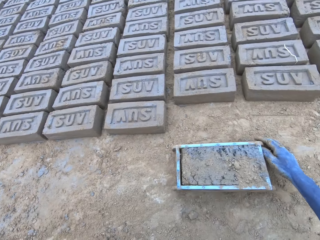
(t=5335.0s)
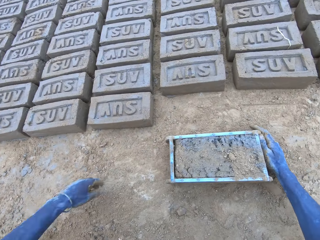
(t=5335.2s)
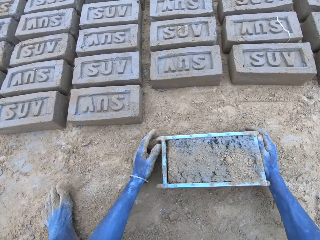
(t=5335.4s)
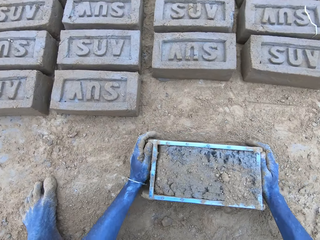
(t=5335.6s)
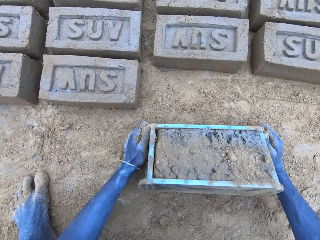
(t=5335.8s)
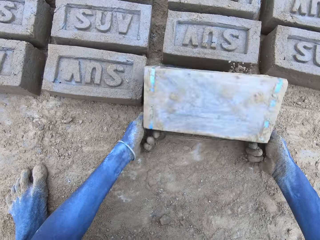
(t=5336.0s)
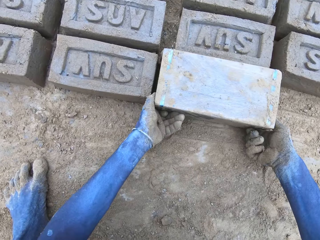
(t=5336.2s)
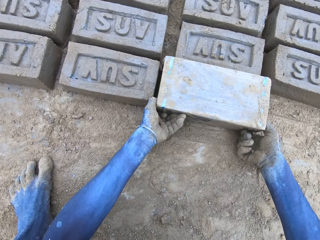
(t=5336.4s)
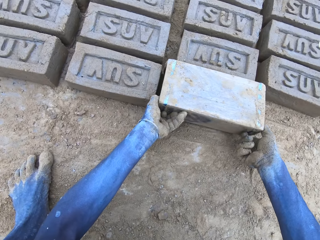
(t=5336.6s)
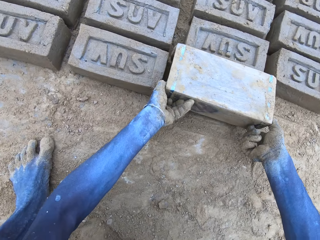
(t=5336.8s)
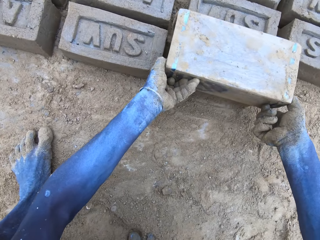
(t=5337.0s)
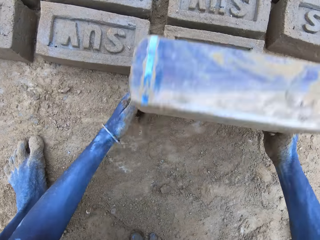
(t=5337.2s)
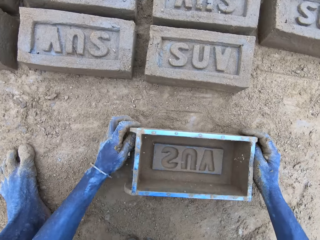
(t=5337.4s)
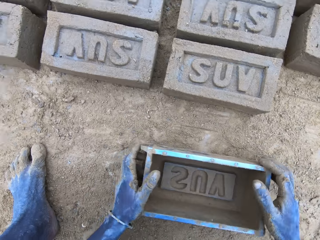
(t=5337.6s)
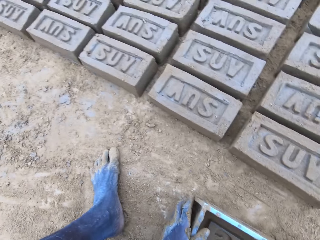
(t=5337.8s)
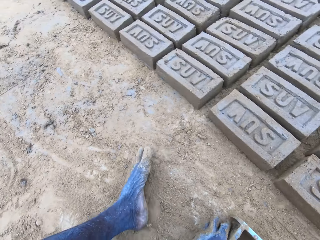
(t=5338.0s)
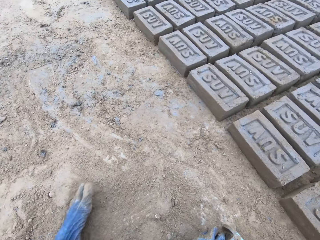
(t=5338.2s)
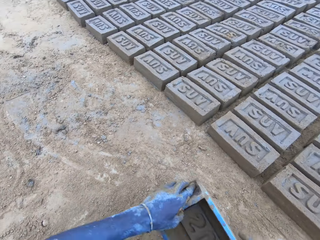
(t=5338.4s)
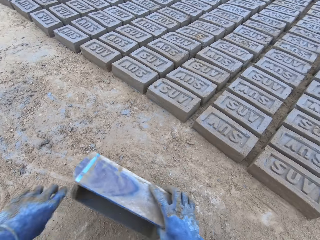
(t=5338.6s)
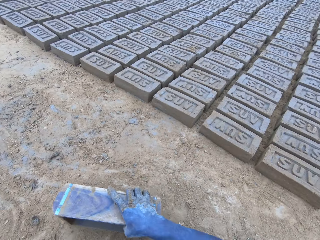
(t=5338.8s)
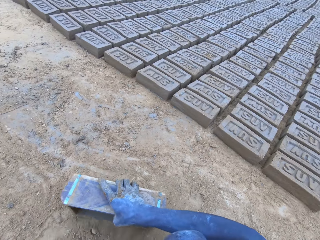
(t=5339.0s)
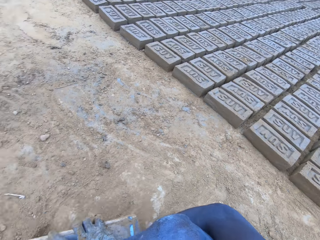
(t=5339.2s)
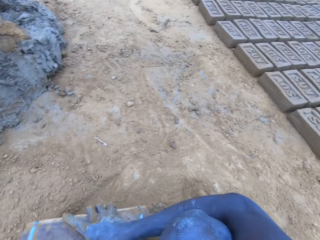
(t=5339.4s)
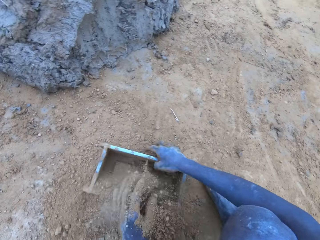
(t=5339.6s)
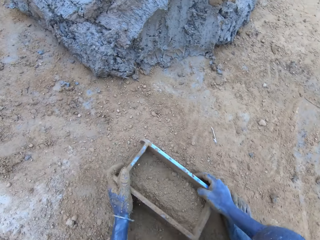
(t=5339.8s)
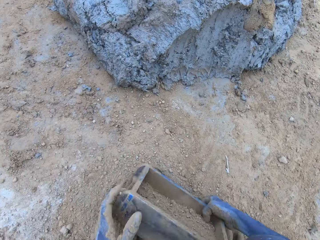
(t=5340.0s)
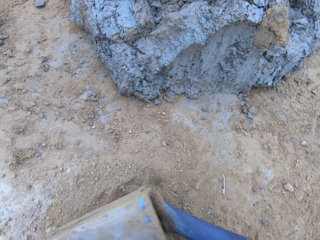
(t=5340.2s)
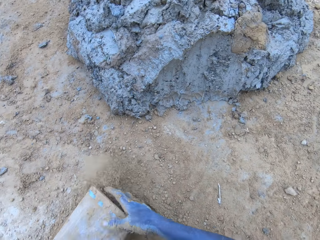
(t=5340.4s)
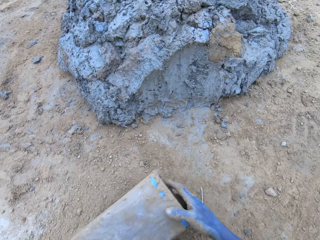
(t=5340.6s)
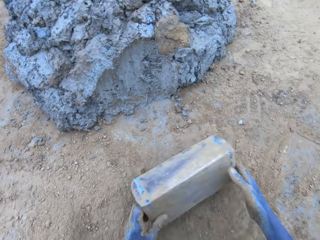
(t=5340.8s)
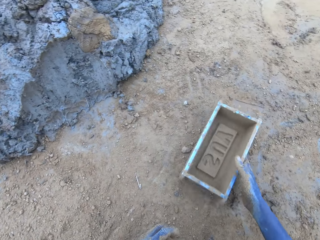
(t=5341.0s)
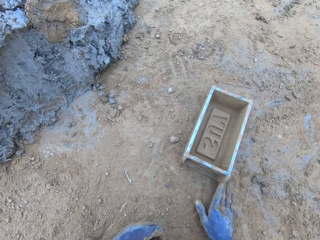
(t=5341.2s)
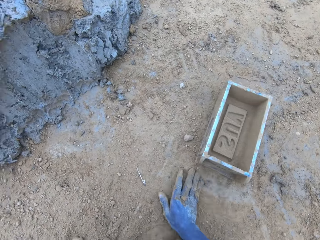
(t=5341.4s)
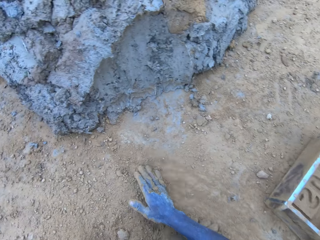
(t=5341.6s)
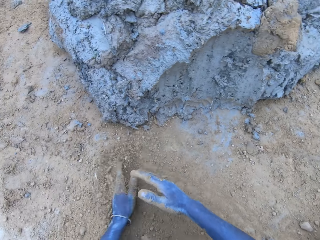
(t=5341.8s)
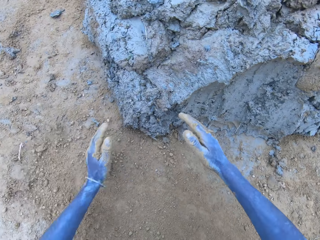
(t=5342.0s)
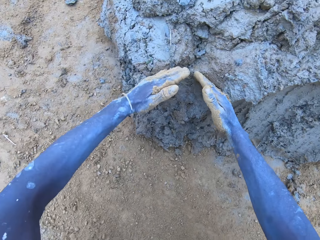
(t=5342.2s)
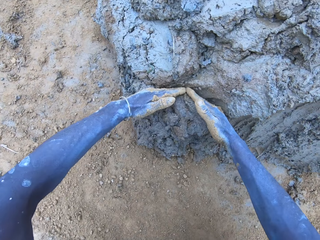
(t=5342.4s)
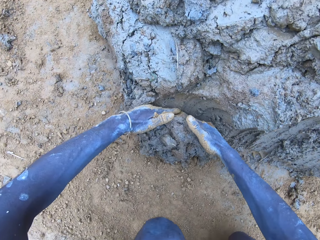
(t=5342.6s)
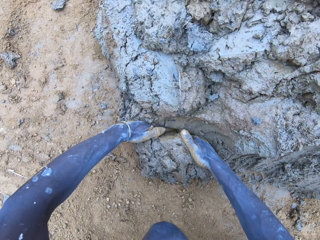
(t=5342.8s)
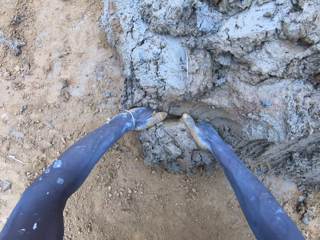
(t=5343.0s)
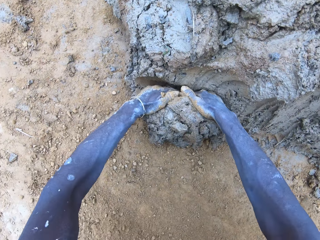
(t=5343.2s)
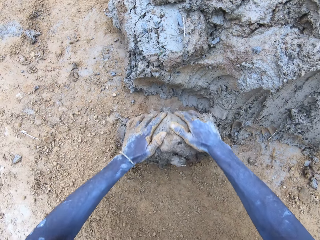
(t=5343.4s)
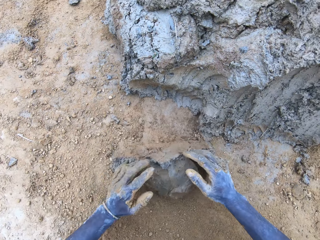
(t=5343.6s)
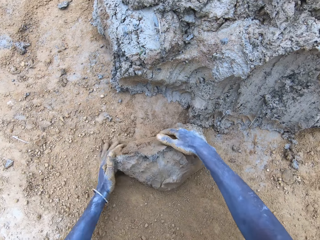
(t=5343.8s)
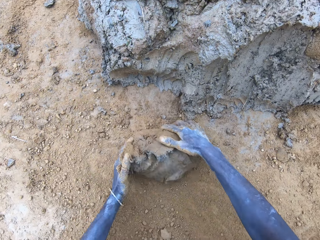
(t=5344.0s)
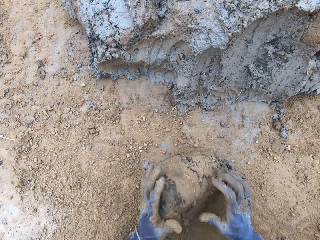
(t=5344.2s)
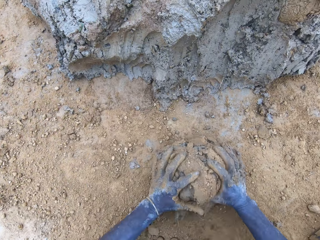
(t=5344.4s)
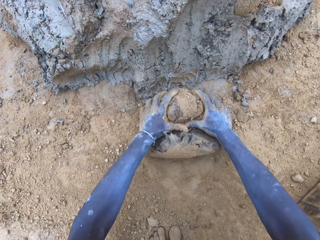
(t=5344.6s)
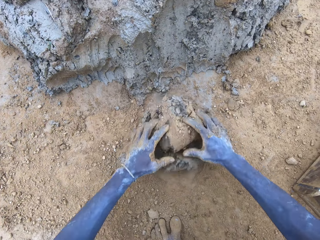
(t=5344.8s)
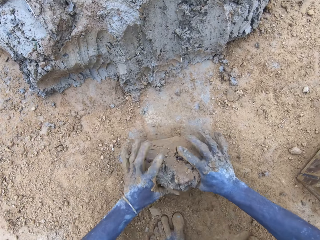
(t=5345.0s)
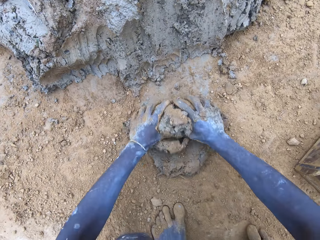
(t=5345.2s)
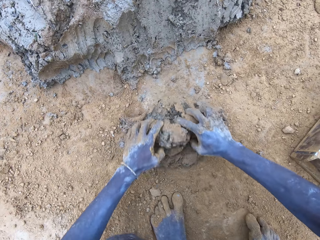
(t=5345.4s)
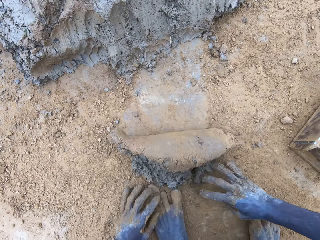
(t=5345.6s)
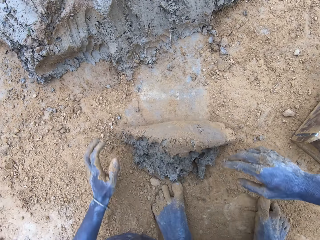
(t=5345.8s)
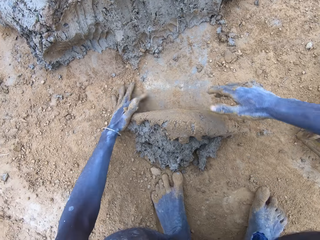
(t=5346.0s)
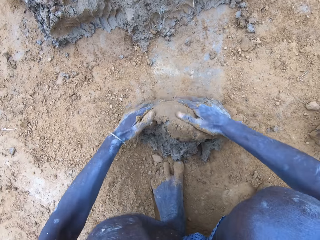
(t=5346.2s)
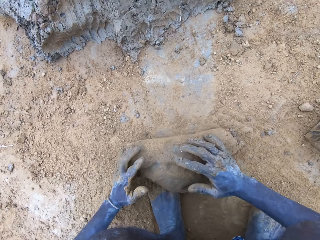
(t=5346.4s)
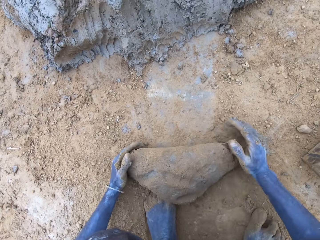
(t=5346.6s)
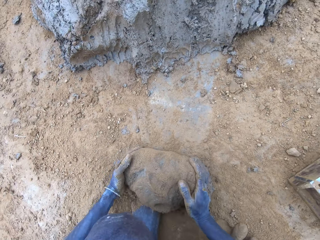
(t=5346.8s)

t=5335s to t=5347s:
The camera wearer puts the brick on the ground. He rolls the clay brick molder upside down with both hands. He lifts the clay brick molder and puts down the clay brick molder with both hands. He scoops soil with the clay brick molder and pours the soil on the ground. He puts the clay brick molder down with his right hand. He rubs both hands on the ground. He slices clay or mud with both hands. He molds the mud. He rolls the clay on the ground with both hands.

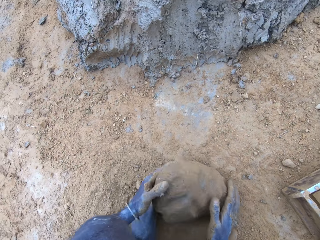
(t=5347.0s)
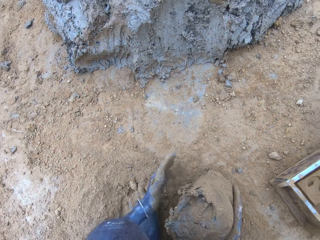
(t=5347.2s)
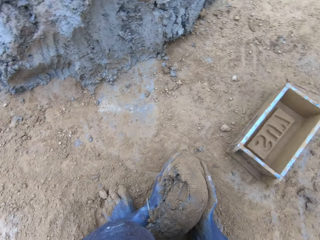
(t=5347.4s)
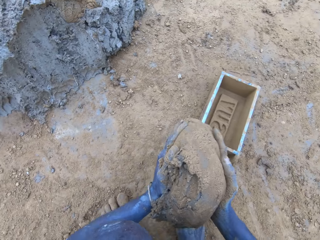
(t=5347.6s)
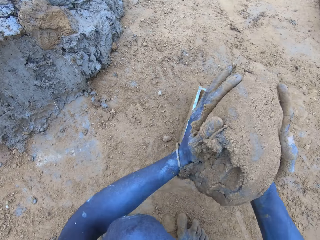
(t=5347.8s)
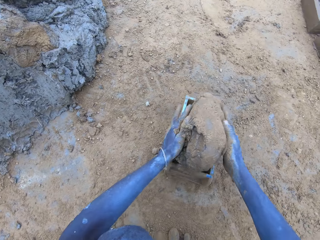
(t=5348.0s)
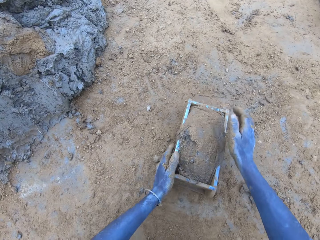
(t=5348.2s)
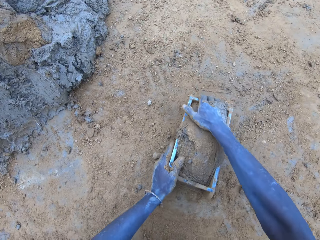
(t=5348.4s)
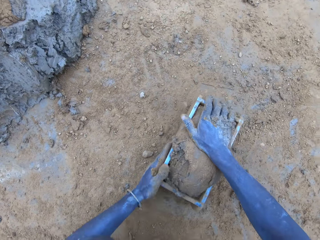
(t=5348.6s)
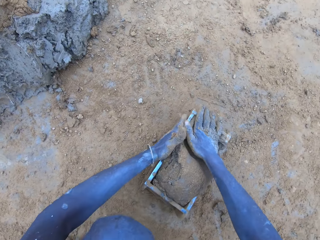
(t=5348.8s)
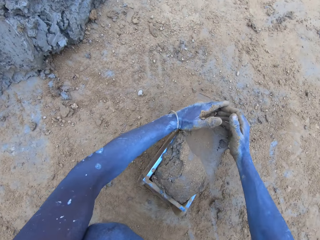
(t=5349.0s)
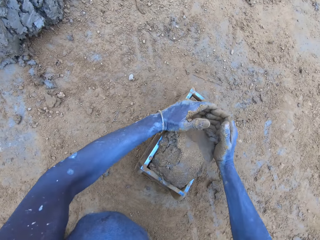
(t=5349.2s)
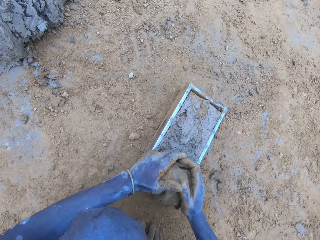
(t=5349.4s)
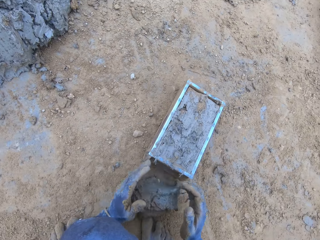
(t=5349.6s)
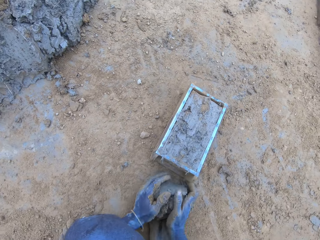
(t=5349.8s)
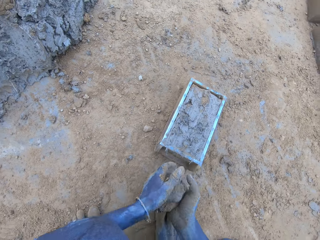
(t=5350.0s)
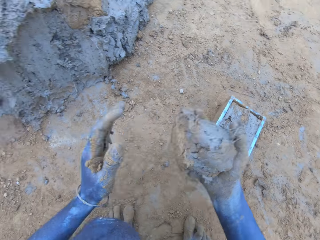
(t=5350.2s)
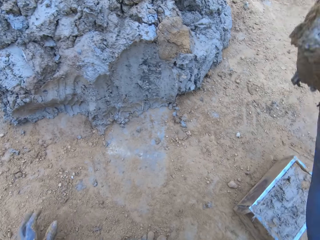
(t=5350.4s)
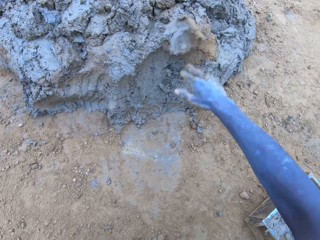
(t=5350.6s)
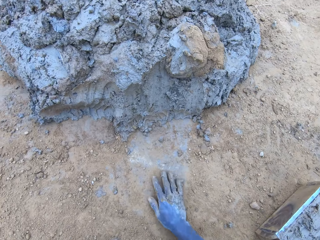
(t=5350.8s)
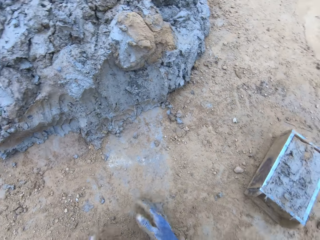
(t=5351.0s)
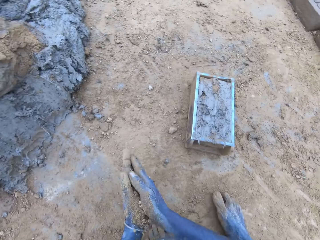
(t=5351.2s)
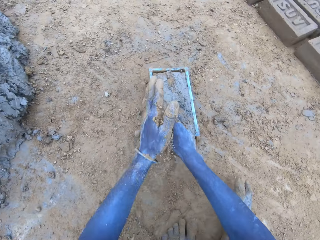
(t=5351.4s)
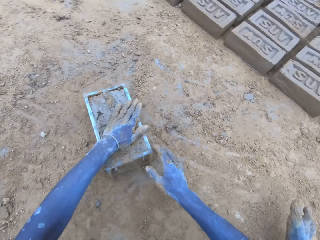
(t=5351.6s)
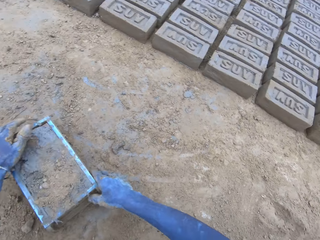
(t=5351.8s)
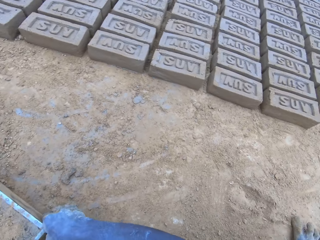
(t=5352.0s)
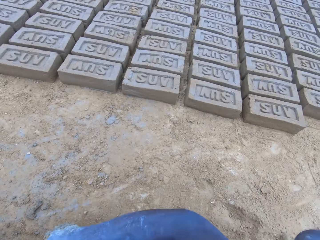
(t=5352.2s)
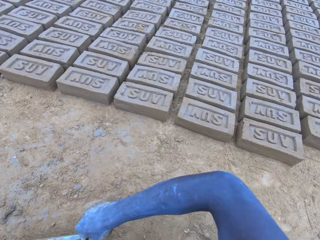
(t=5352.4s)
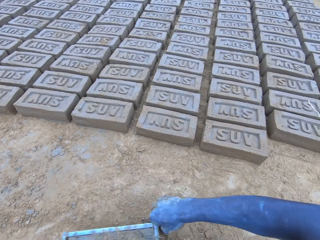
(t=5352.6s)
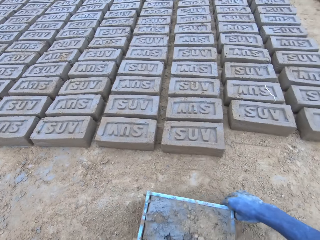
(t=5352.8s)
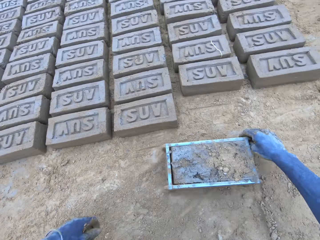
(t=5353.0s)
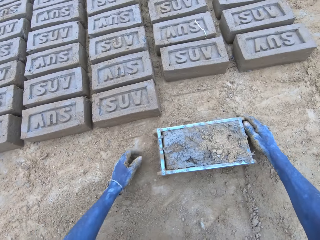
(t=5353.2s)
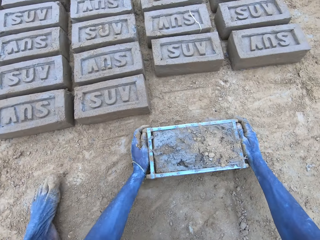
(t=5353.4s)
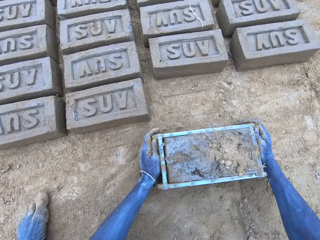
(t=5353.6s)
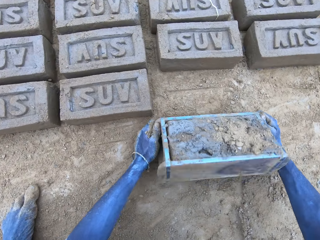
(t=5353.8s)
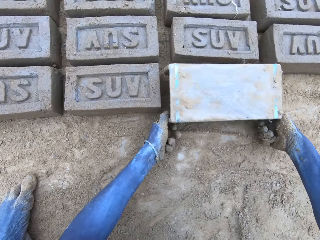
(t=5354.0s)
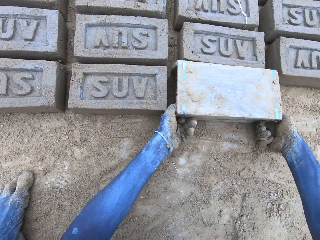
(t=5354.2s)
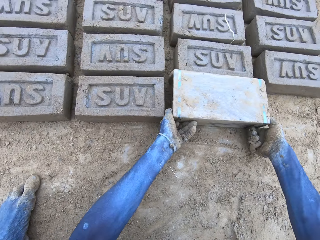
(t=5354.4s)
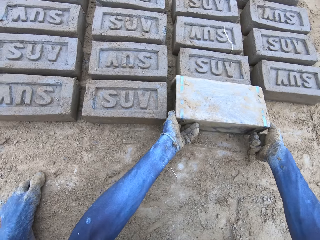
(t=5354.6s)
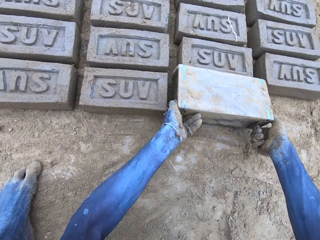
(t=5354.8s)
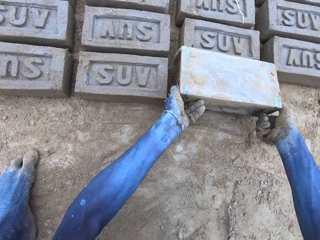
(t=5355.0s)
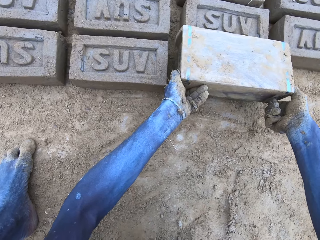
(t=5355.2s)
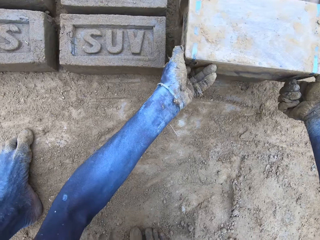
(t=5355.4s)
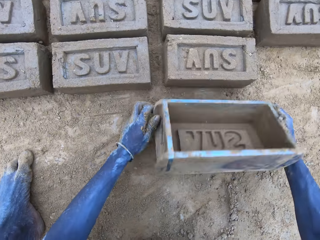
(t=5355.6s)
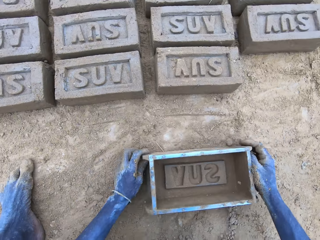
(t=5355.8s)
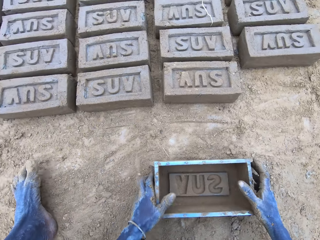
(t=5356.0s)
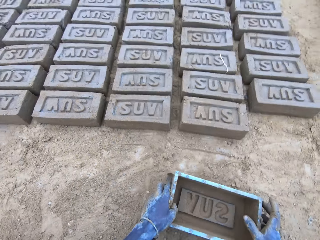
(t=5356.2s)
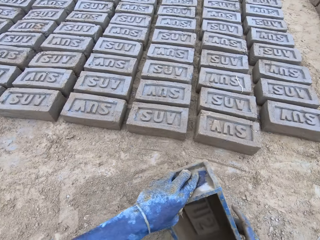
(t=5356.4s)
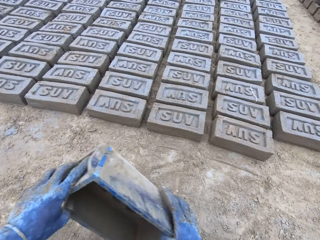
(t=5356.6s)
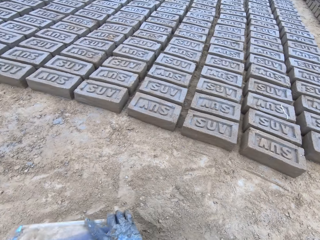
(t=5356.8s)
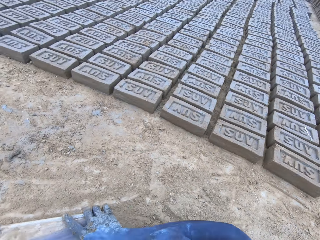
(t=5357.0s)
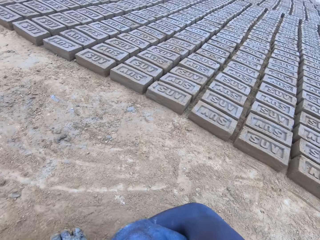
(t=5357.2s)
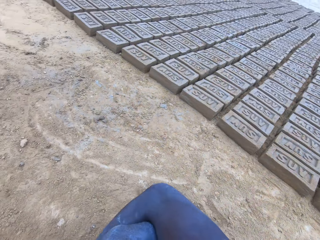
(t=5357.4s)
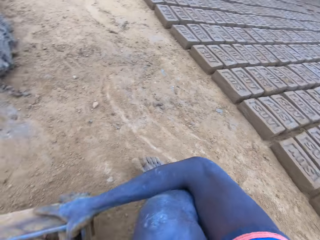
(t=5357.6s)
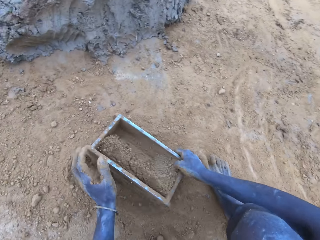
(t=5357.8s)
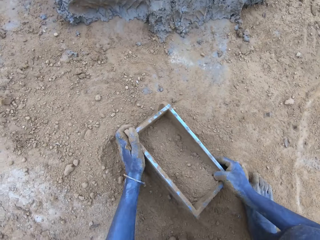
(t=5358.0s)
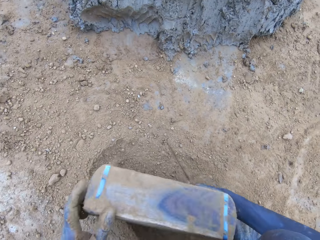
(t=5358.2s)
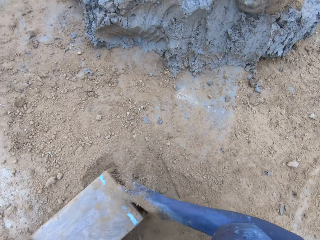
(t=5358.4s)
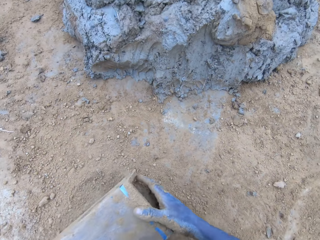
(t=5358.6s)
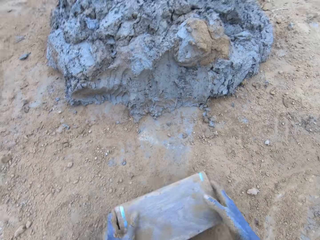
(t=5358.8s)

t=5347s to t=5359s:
The camera wearer lifts the rolled clay. They throw the rolled clay on the clay brick molder with both hands. They adjust the rolled clay with the right hand. They remove the excess clay with both hands and throw the excess clay with the right hand. They rub both hands together. They tap the clay with the left hand. They put the brick on the ground. They roll the clay brick molder upside down with both hands. They lift the clay brick molder and put down the clay brick molder with both hands. They scoop soil with the clay brick molder and pour the soil on the ground.
